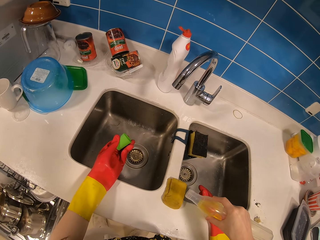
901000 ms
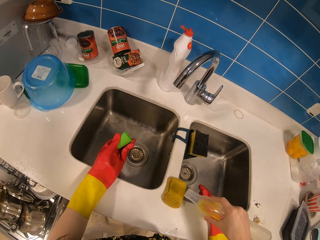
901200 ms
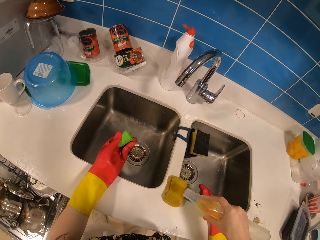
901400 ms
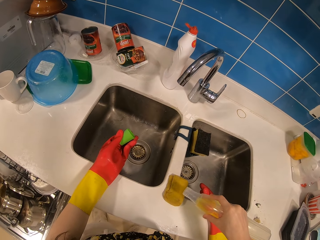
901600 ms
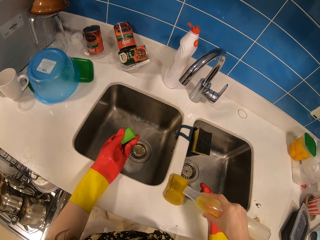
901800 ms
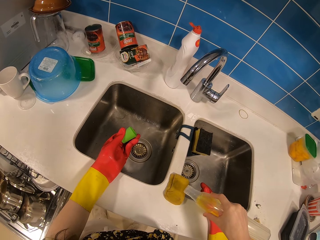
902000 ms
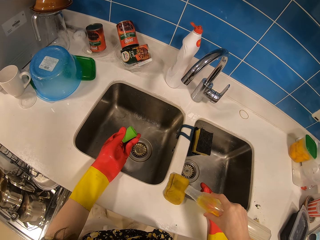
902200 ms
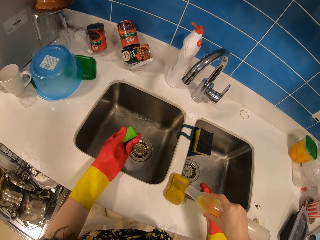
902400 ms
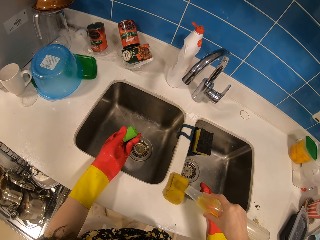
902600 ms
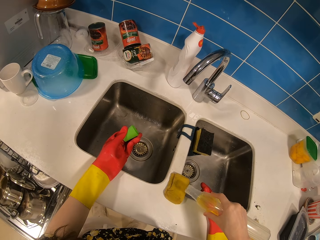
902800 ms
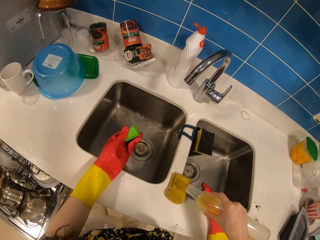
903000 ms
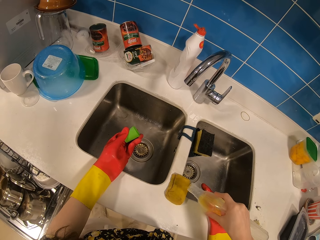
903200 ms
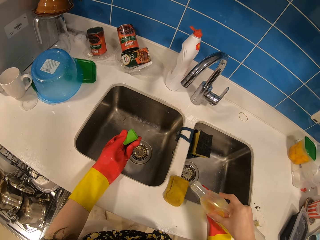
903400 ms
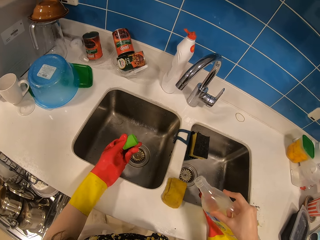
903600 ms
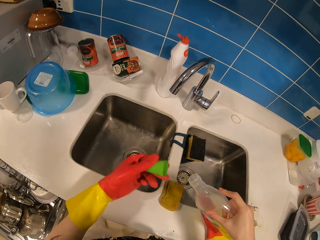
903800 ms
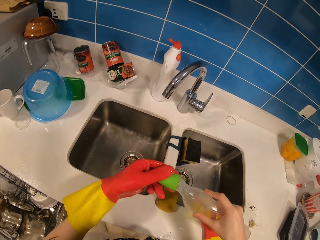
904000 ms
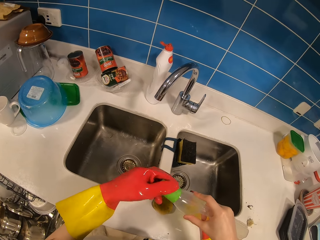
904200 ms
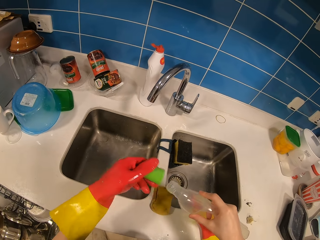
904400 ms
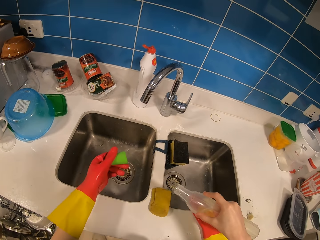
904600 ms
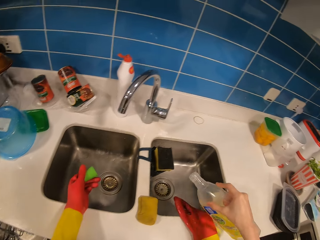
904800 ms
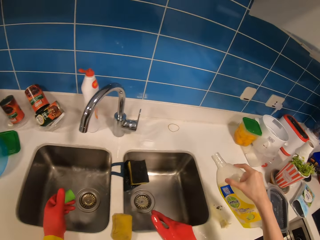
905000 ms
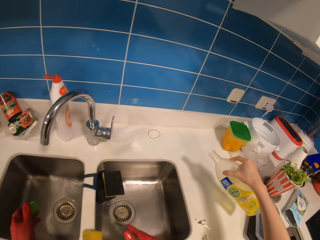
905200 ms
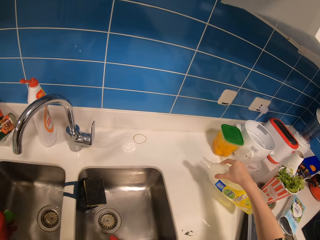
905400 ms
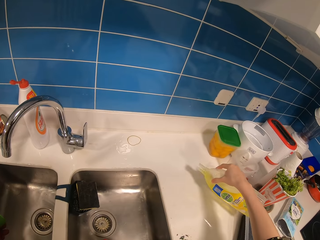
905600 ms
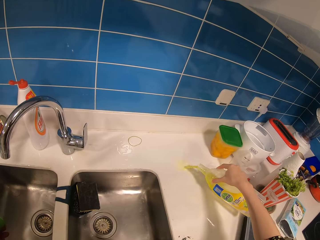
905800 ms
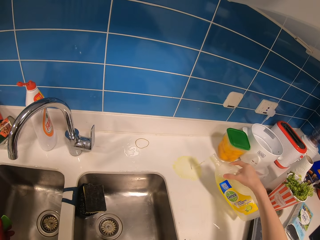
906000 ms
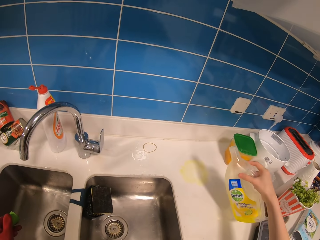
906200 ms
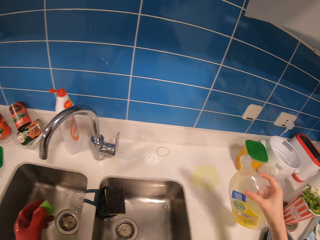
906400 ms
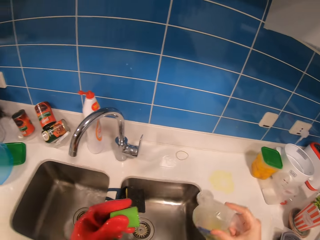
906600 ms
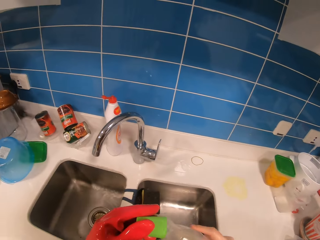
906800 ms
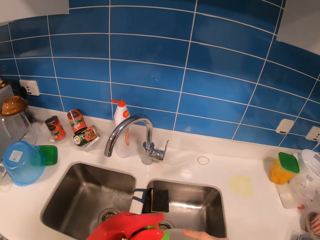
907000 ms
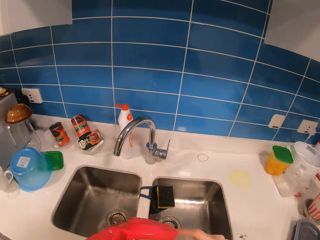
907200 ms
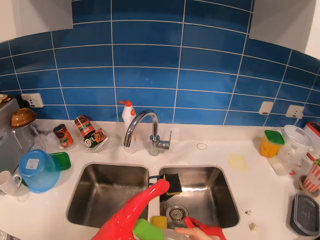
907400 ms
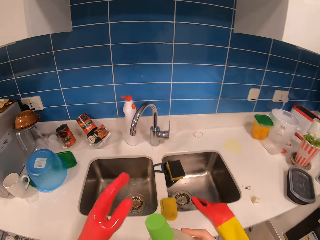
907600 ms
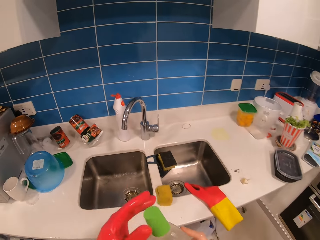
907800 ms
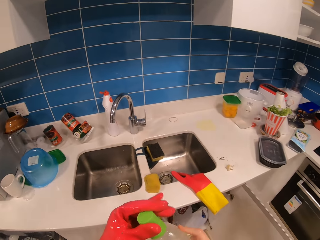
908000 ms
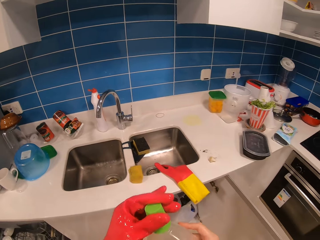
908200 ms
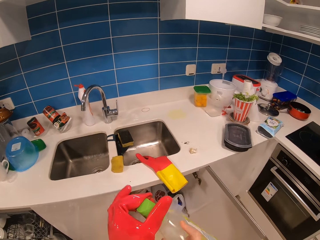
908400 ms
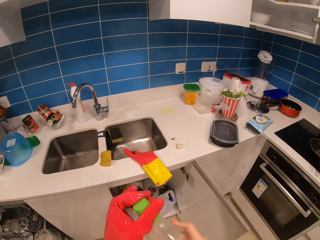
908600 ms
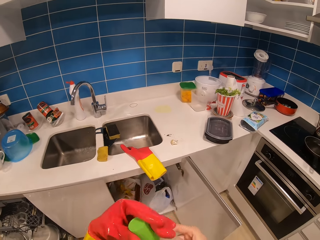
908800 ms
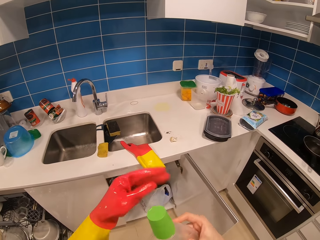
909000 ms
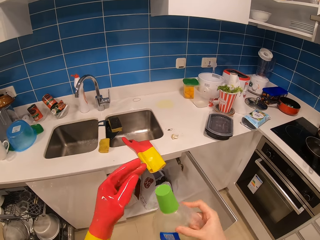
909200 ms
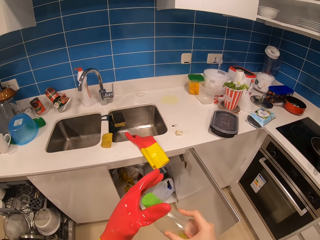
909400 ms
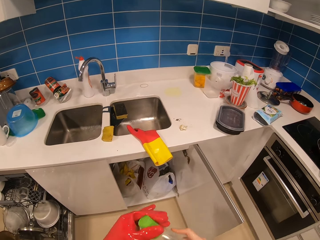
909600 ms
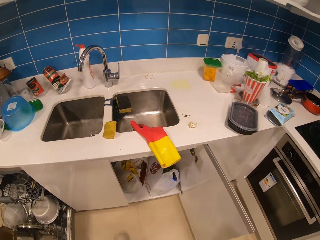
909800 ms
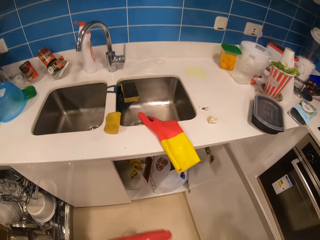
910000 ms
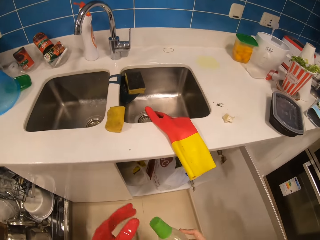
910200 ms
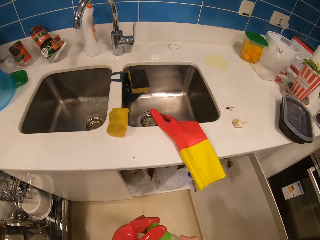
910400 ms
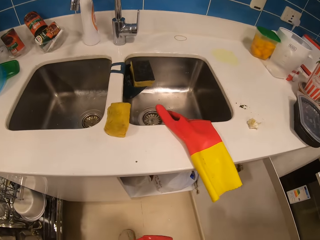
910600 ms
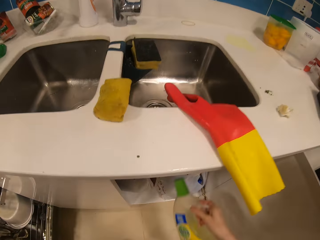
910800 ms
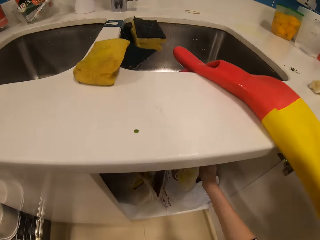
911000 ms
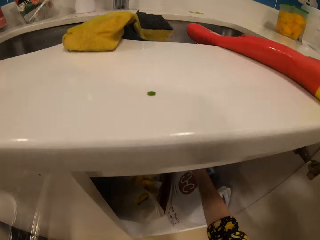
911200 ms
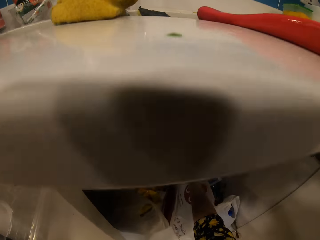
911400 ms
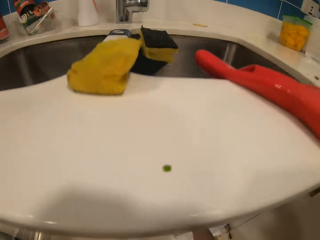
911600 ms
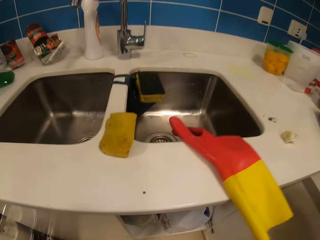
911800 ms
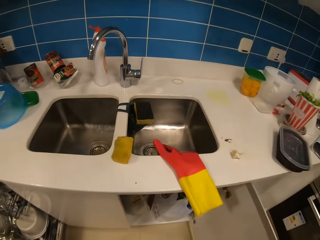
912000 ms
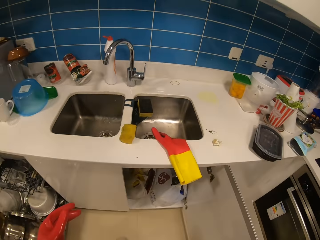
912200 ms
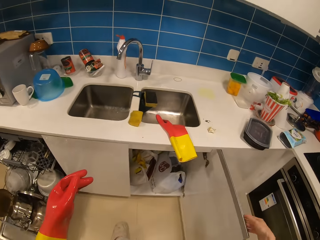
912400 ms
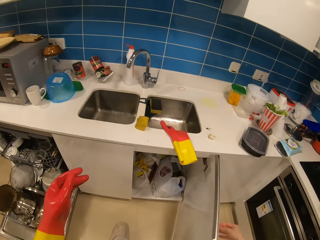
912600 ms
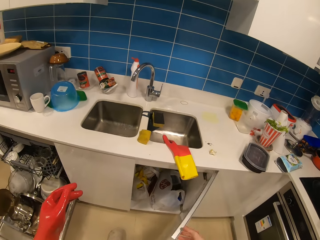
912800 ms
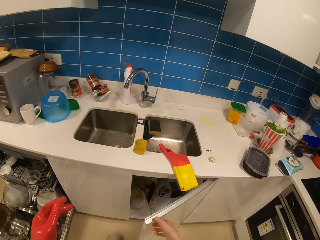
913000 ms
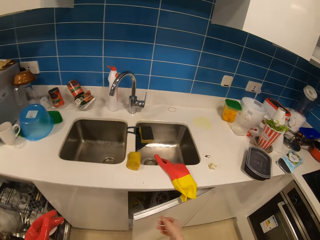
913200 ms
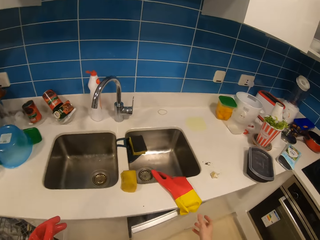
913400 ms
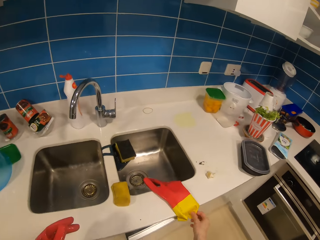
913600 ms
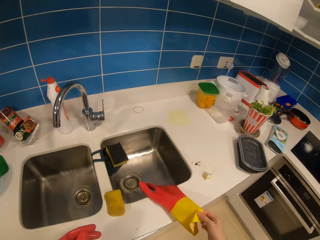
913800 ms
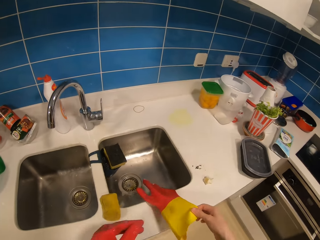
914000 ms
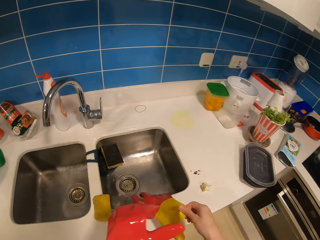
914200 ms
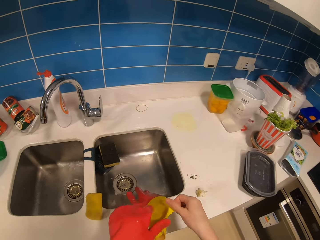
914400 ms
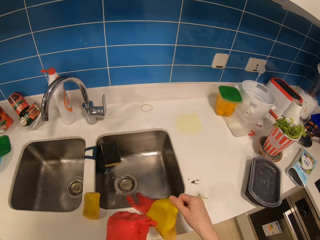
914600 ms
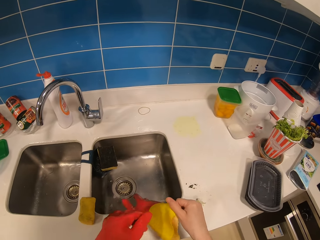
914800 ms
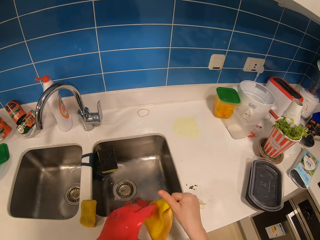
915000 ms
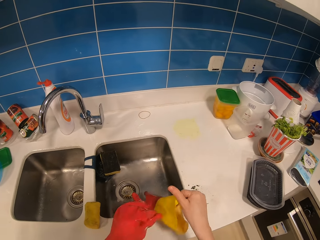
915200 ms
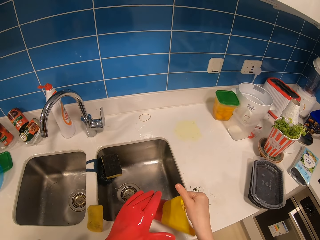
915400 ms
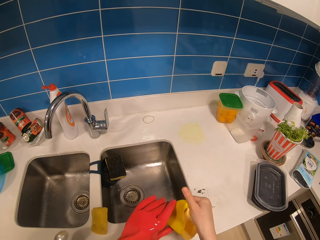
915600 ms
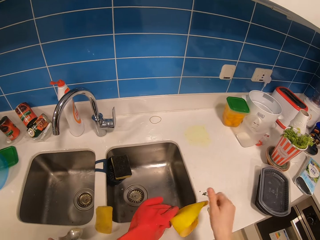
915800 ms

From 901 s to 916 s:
The camera wearer pours some detergent on the sponge. They pour some detergent on the counter. They close the bottle. They return the bottle in the cabinet. They close the cabinet. They pick up a glove.

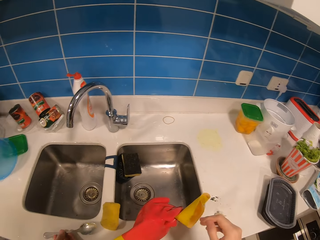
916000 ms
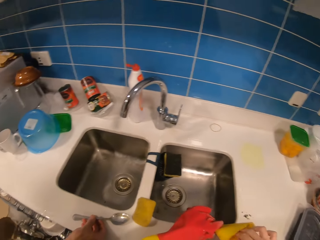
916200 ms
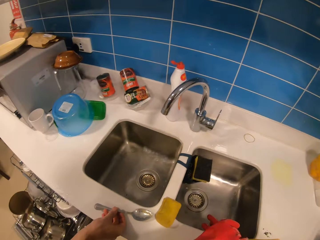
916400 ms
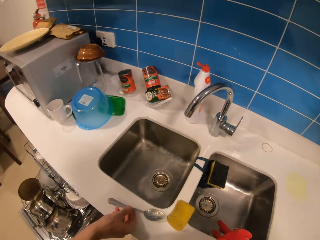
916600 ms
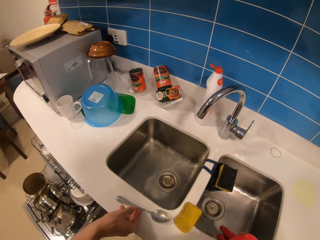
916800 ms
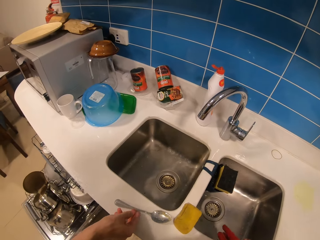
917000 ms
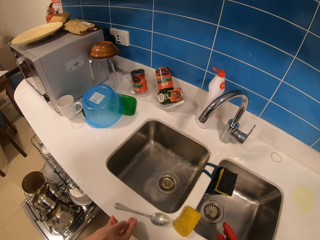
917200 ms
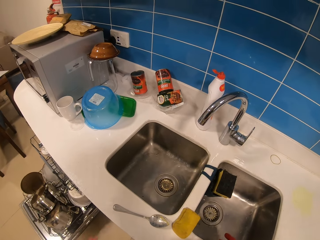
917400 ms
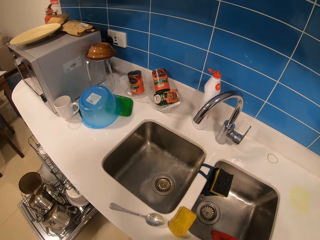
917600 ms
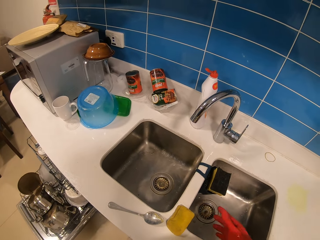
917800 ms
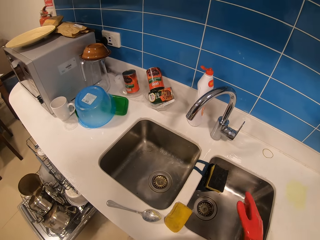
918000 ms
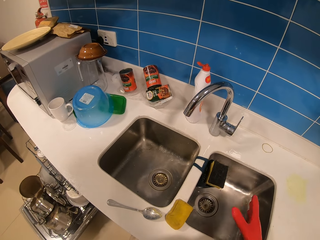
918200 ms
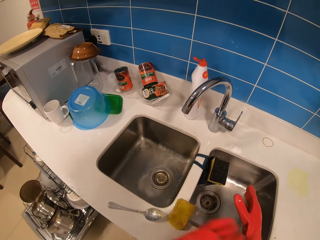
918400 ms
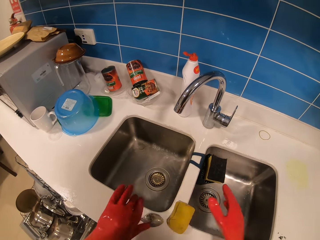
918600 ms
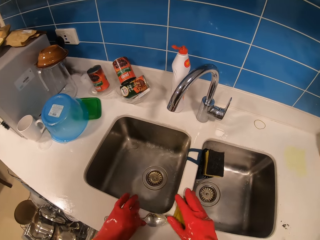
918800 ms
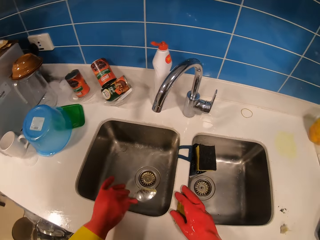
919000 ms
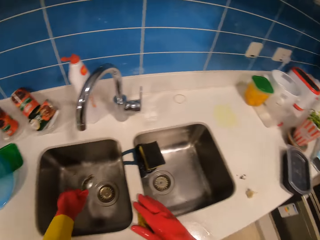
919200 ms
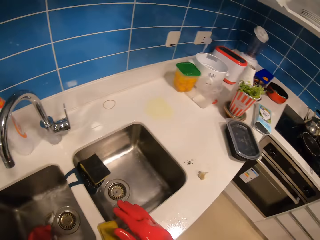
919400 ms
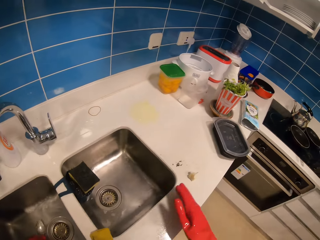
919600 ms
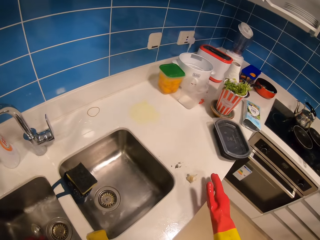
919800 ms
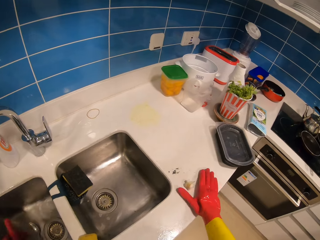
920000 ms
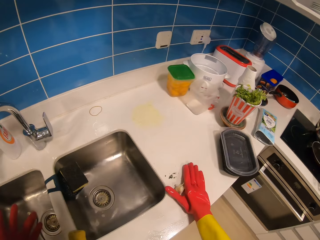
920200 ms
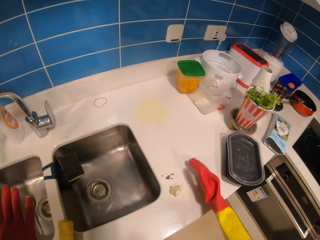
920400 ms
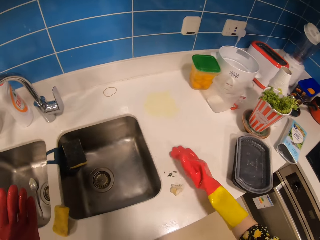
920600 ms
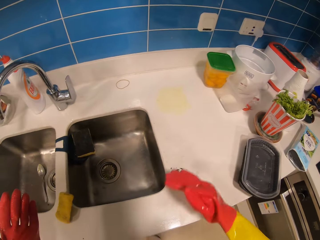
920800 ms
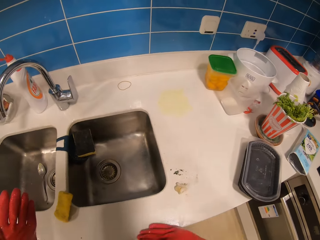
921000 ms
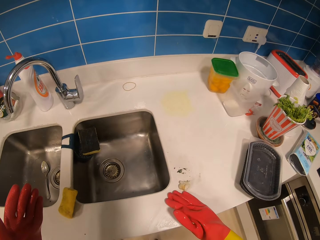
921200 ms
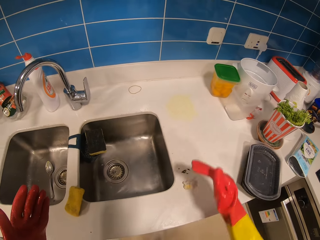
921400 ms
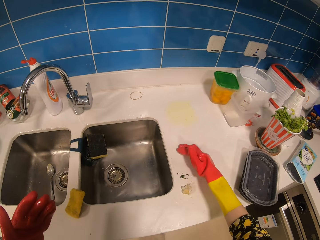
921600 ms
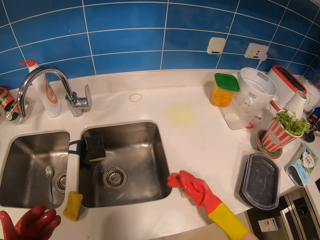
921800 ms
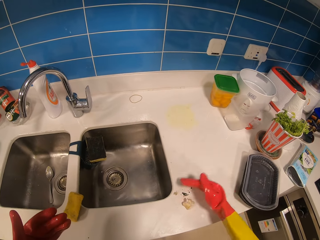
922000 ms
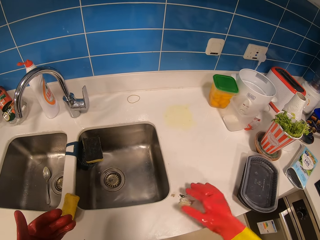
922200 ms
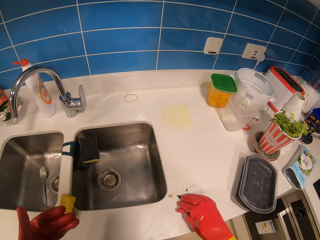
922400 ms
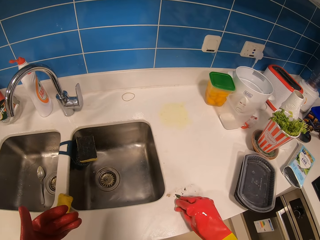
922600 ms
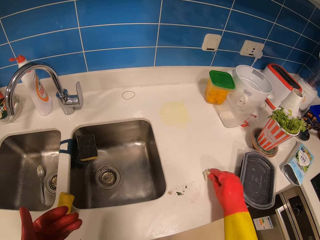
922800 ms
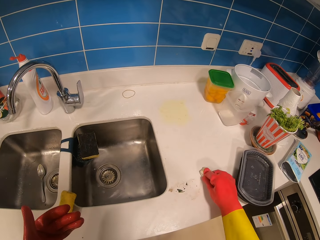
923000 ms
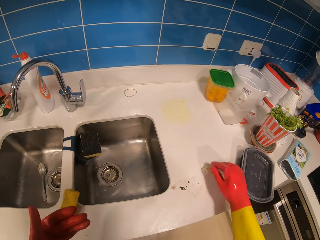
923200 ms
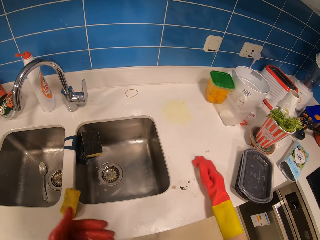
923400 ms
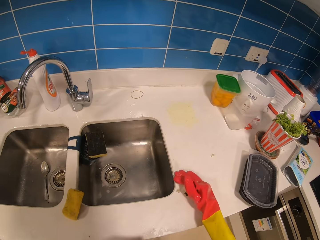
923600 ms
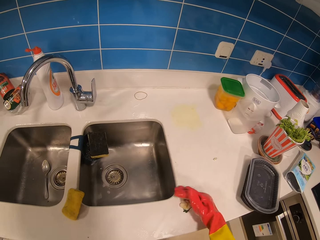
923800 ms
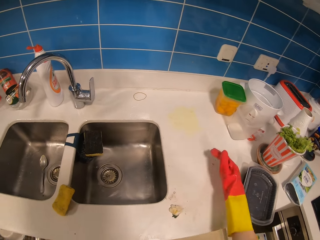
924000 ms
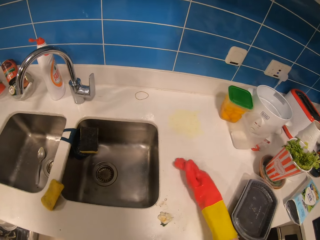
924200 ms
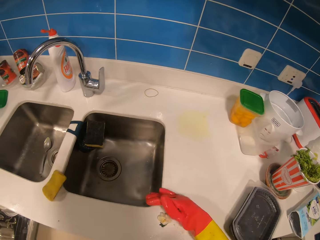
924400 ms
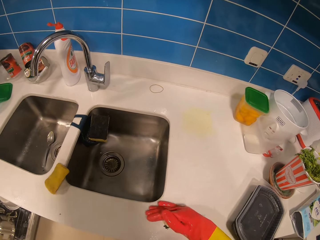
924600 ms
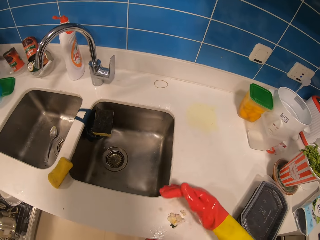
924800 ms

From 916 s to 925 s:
The camera wearer puts on the glove. They pick up a spoon on the counter and place the spoon in the sink. They wipe off dirt from the surface.
